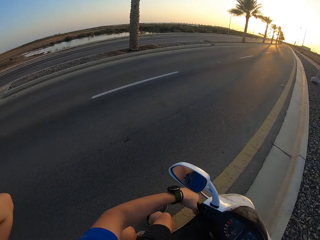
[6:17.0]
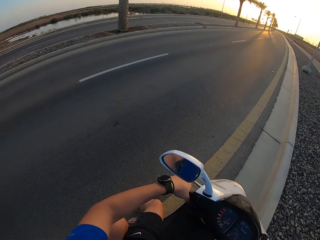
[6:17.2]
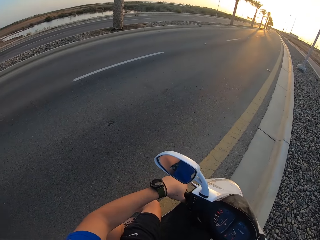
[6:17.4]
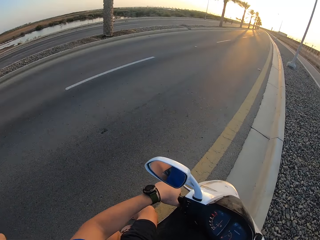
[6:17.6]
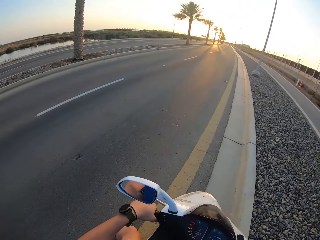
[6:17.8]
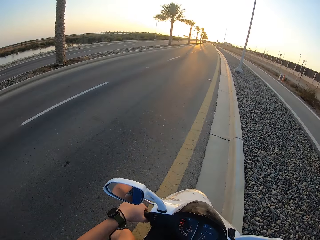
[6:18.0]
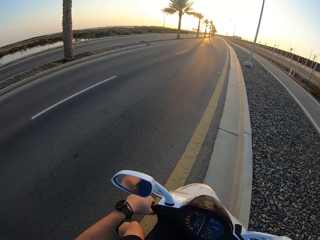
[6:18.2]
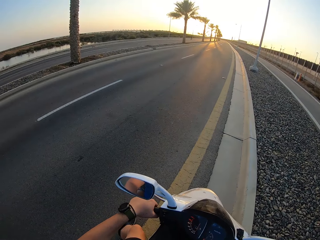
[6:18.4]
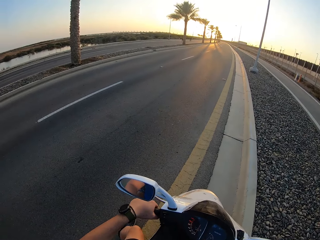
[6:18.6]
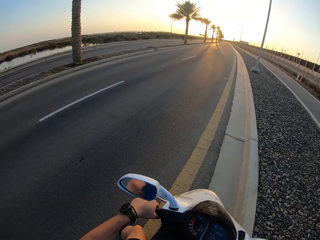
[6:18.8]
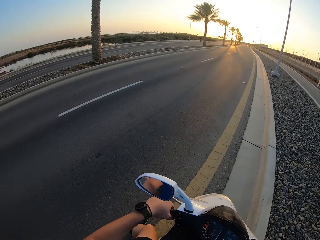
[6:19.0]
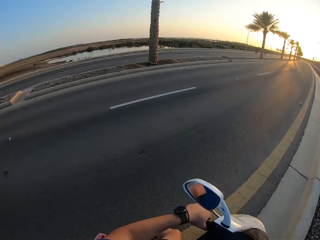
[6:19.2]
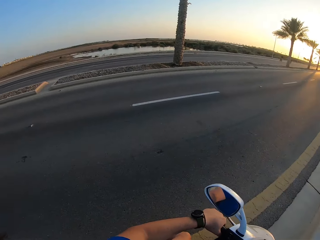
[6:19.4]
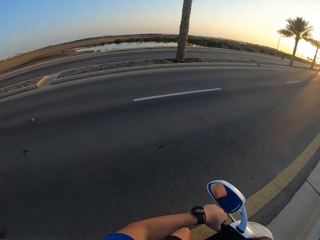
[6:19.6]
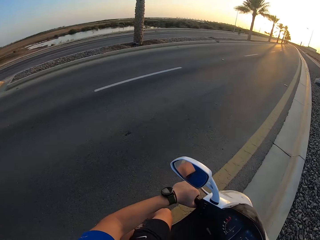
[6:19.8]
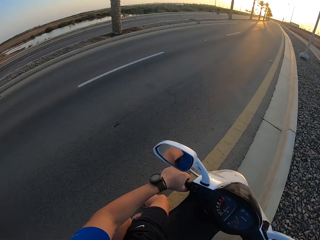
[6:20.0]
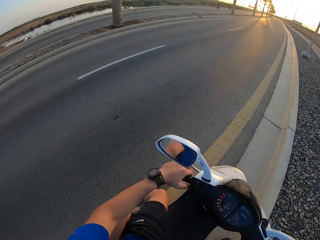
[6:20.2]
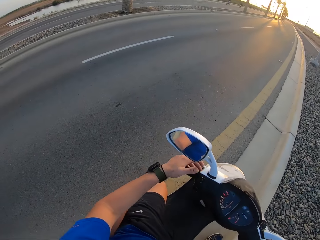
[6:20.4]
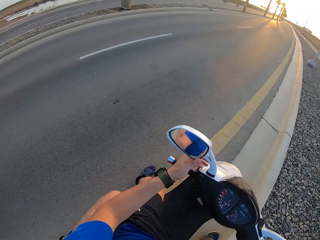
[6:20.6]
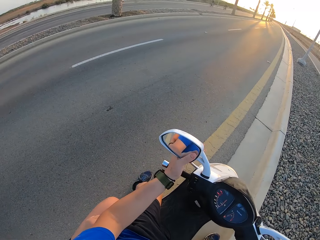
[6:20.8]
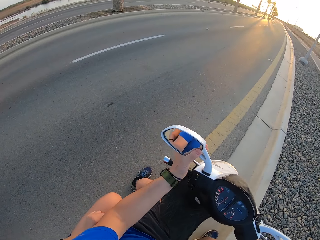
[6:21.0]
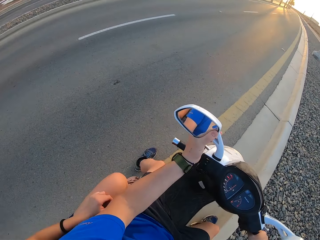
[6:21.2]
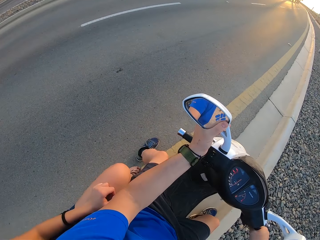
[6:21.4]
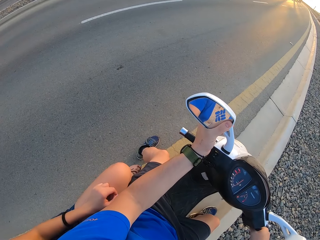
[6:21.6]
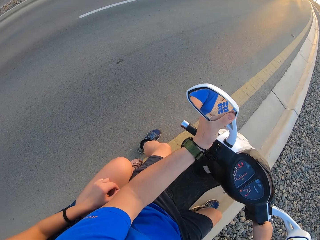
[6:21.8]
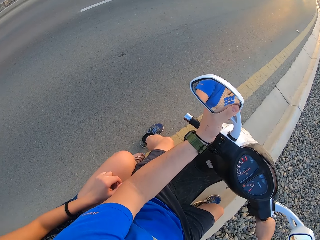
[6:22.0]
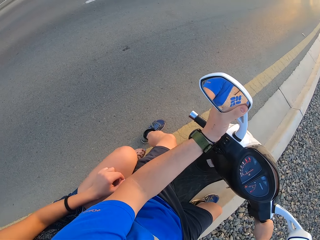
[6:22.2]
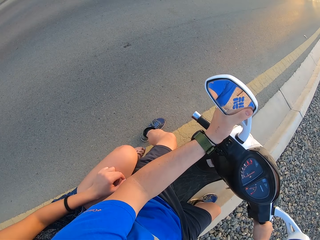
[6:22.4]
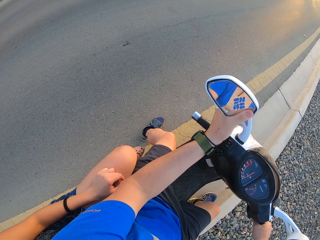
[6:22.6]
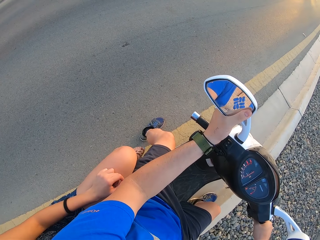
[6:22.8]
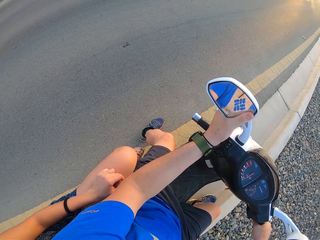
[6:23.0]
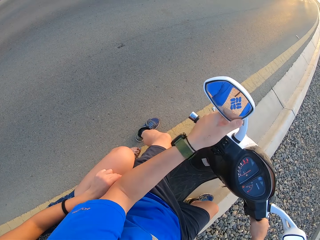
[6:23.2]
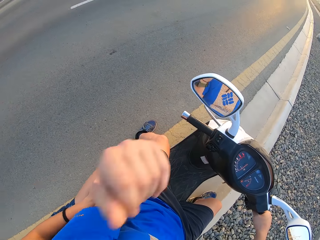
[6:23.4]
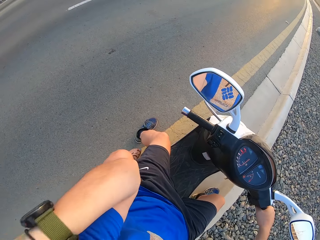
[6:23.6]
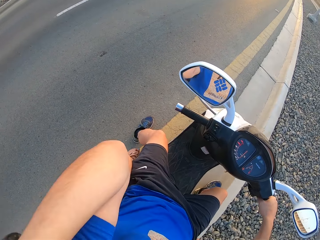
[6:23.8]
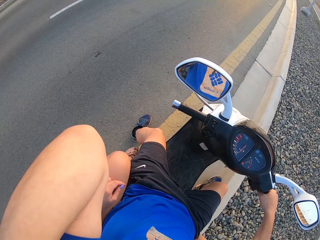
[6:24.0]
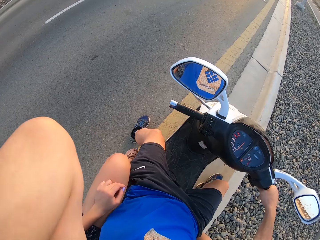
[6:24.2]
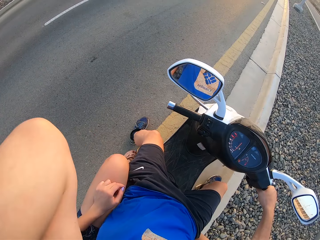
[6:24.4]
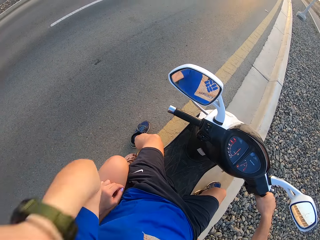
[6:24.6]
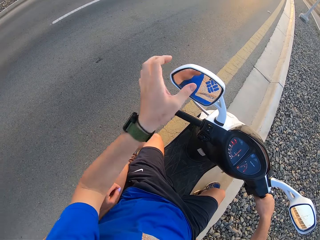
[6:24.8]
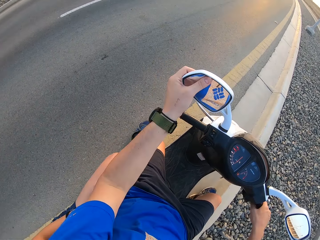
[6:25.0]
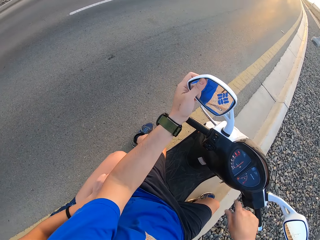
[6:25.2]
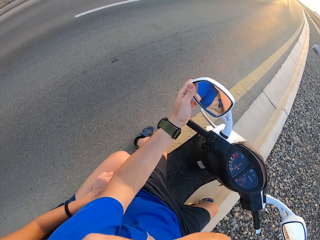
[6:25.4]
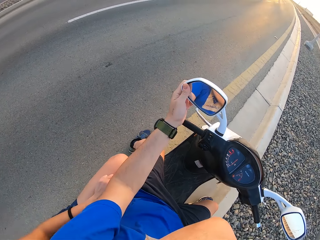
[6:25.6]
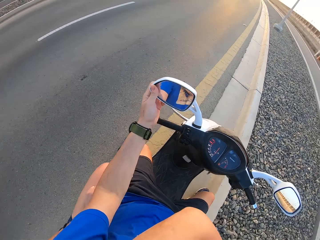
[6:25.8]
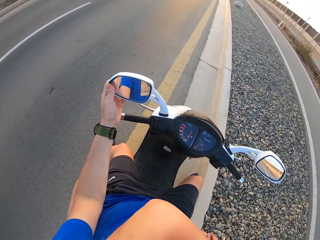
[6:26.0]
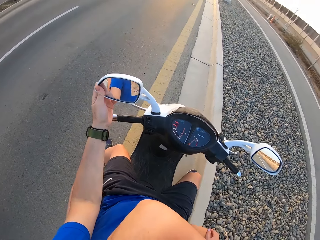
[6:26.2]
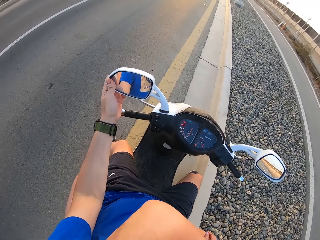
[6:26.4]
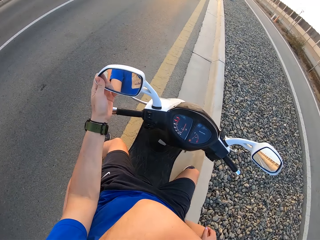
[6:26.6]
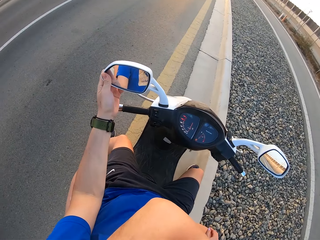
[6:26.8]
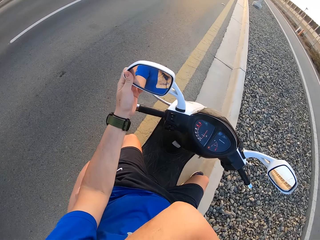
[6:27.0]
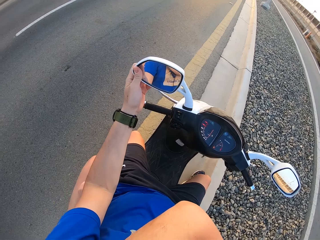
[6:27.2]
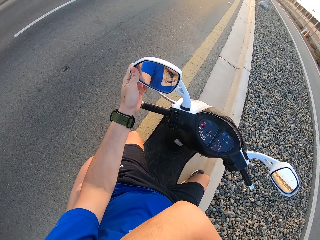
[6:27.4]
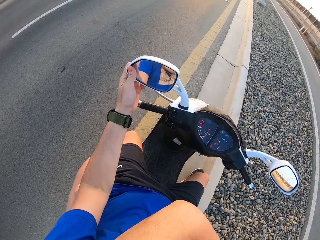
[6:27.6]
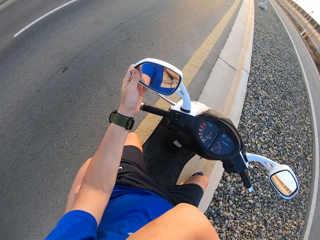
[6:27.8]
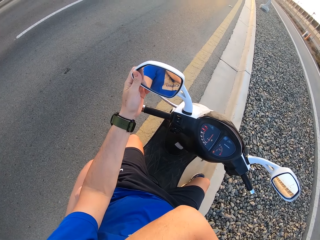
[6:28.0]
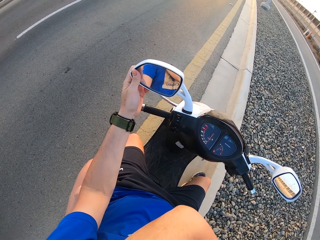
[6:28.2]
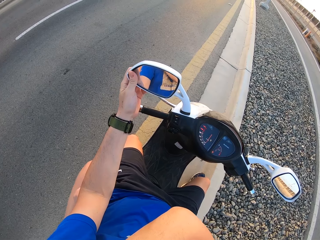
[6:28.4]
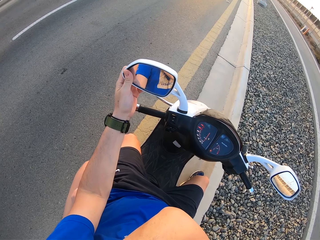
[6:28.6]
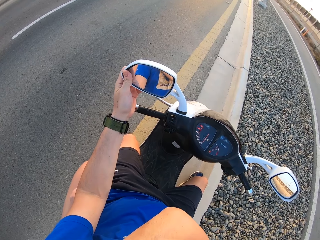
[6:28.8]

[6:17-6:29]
The lady moves the hand. She wears the helmet. The camera wearer looks around. They ride the motorbike on the road. They touch the mirror. They adjust the motorbike mirror. They move the hand. They fix the camera. They move the hand again. They touch the motorbike mirror. They fix the camera.

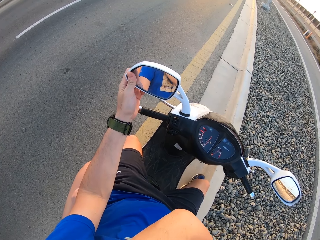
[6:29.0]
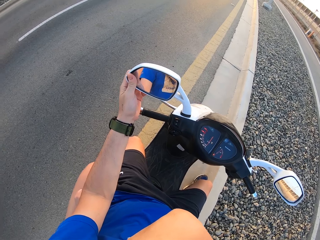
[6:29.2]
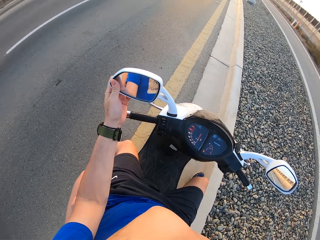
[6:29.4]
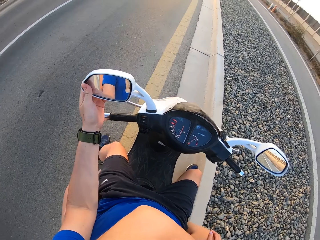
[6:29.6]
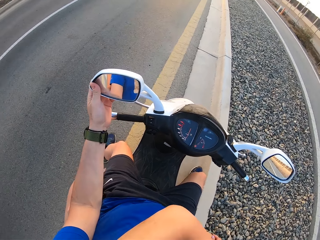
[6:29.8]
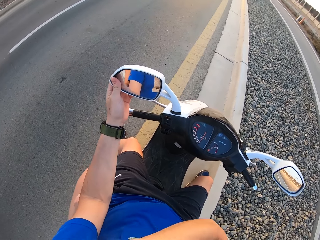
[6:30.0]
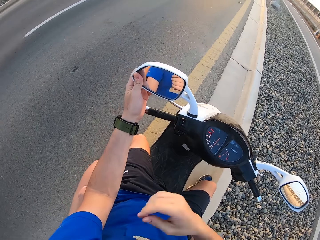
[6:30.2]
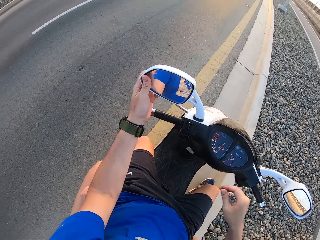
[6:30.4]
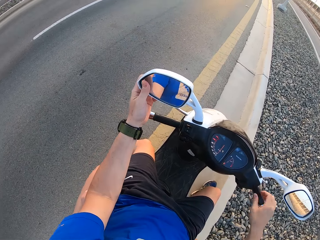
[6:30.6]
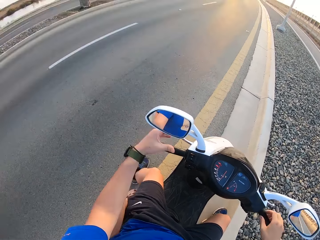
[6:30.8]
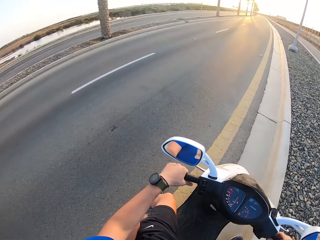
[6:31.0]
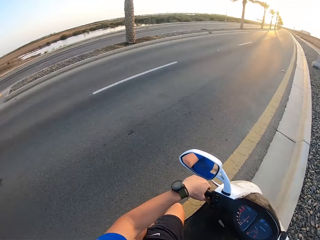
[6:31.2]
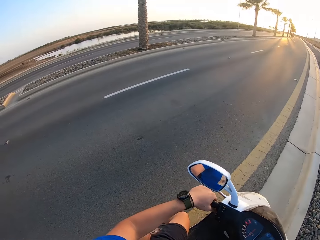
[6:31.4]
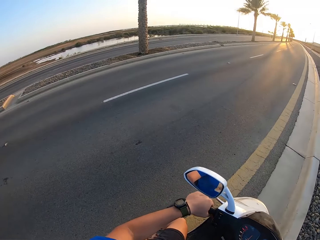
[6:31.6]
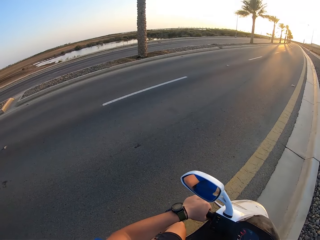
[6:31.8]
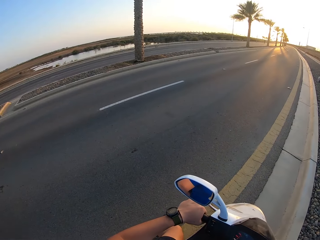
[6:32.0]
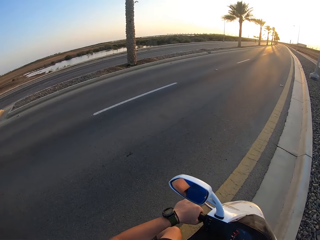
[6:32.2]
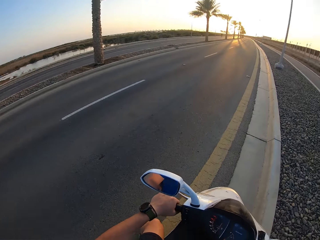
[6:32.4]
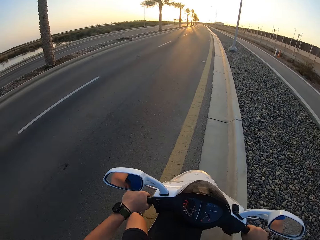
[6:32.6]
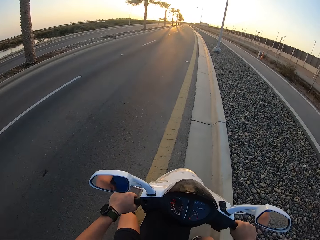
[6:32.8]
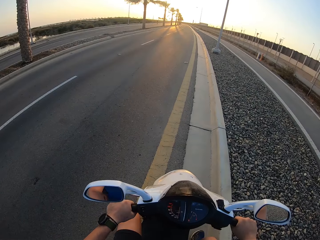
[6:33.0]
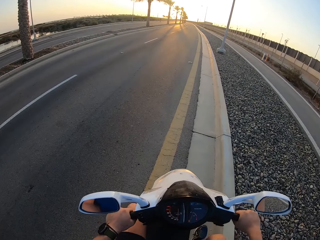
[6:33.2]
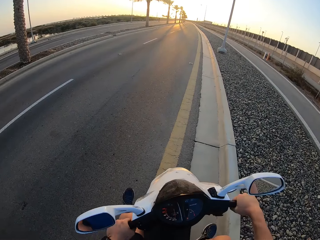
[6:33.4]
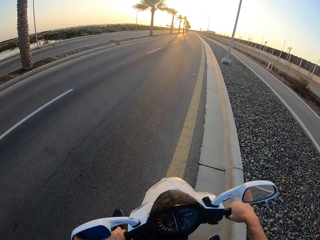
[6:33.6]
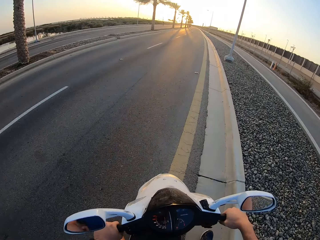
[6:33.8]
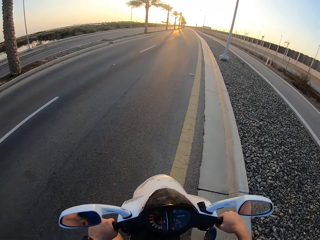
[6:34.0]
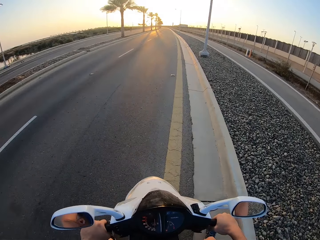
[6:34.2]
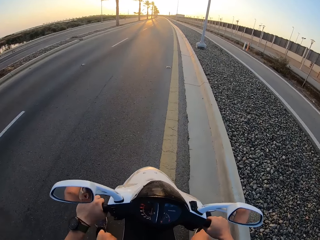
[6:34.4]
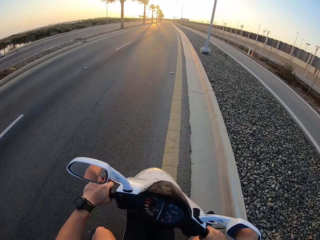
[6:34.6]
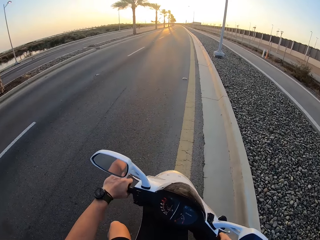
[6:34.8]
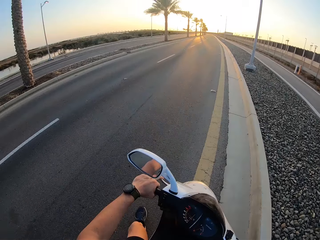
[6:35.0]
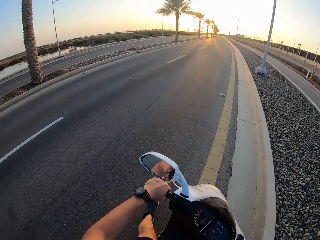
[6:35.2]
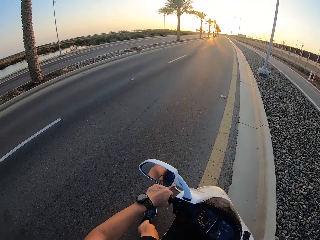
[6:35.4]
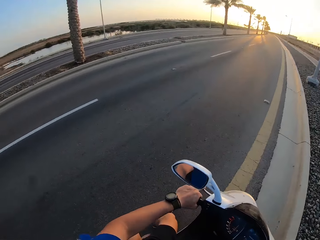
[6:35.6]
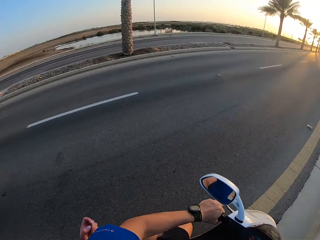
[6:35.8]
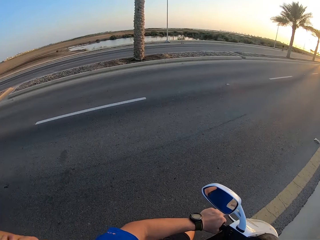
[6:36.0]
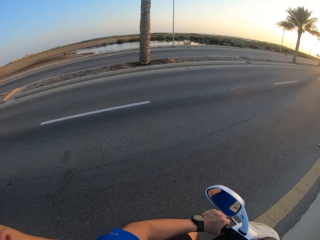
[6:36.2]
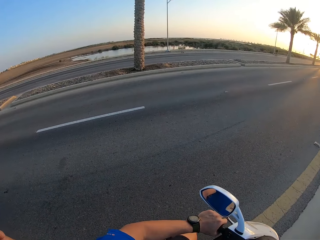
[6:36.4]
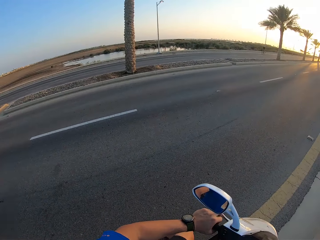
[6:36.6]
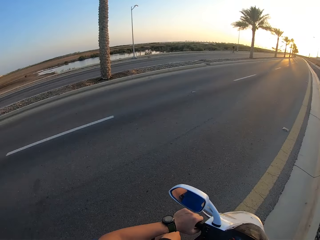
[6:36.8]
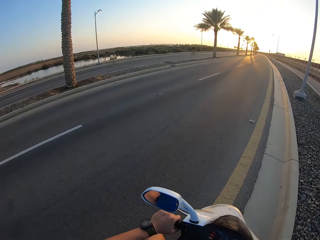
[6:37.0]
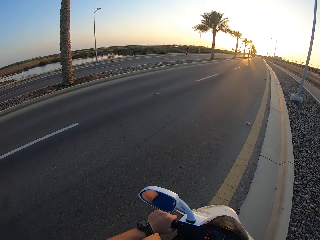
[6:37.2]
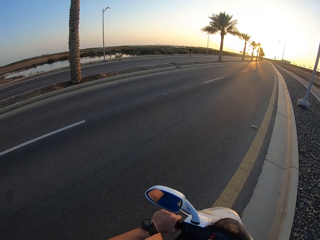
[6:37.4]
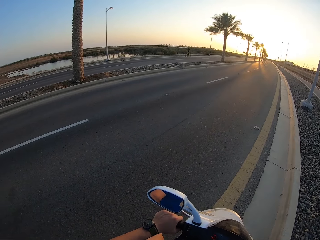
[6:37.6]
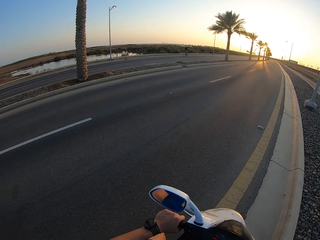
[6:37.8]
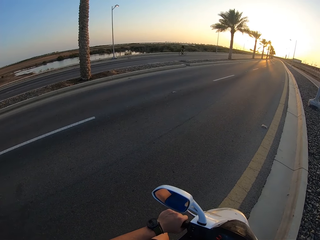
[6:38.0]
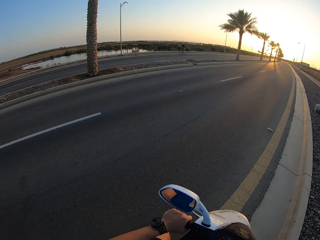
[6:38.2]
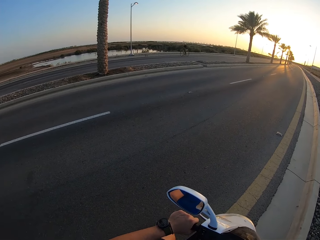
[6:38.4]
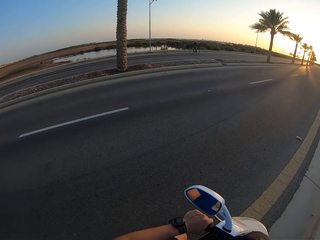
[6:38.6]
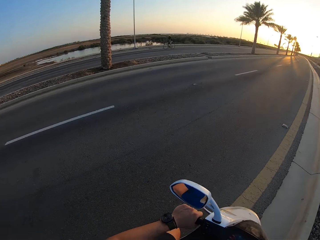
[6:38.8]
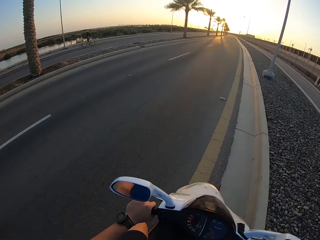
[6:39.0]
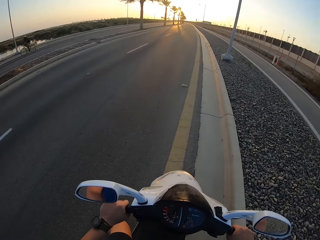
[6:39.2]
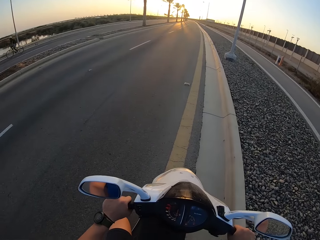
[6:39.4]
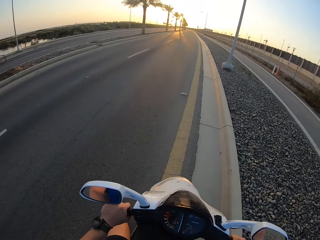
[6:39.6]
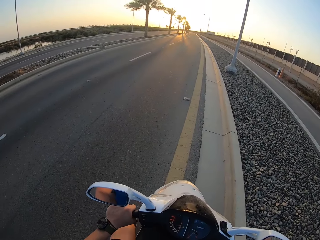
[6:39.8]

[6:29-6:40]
The camera wearer touches the motorbike handle. They ride the motorbike on the road. A man raises the hand. The camera wearer looks around. They ride the motorbike on the road. The man rides the bicycle.
